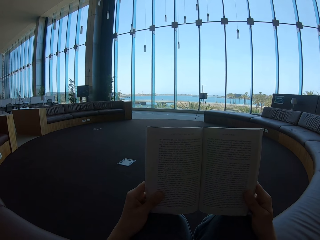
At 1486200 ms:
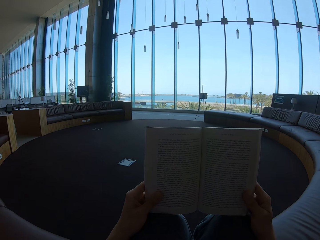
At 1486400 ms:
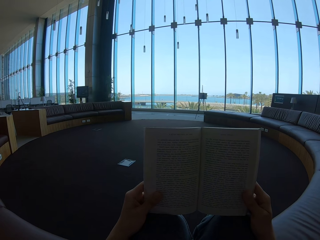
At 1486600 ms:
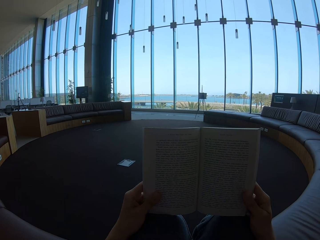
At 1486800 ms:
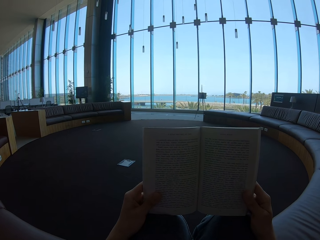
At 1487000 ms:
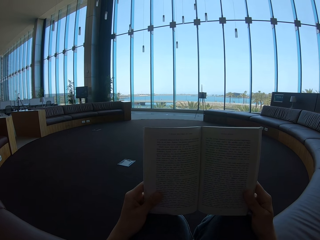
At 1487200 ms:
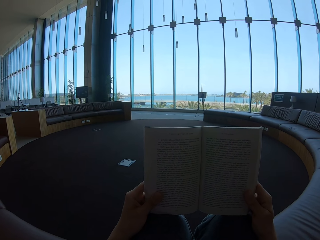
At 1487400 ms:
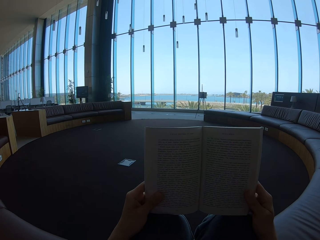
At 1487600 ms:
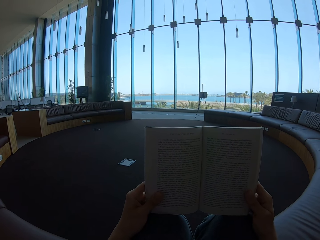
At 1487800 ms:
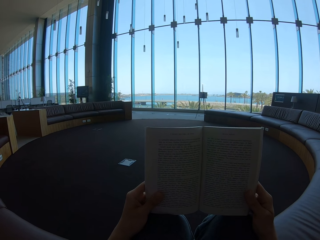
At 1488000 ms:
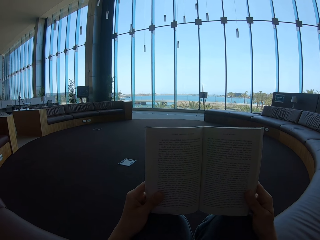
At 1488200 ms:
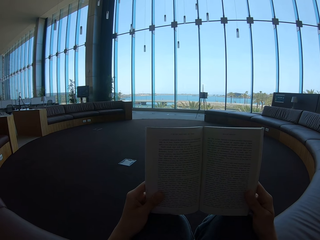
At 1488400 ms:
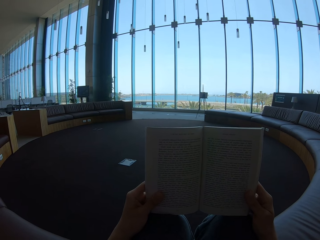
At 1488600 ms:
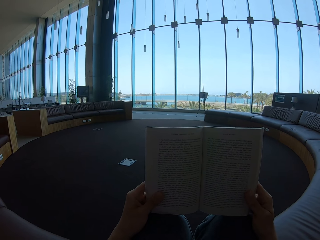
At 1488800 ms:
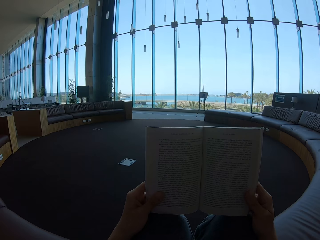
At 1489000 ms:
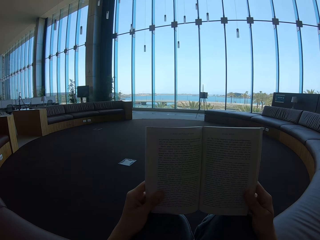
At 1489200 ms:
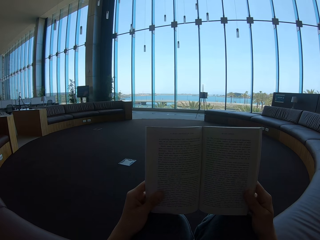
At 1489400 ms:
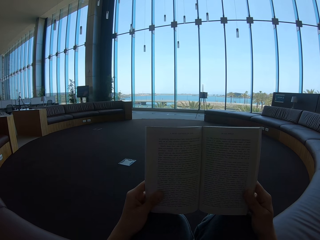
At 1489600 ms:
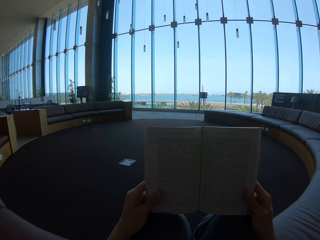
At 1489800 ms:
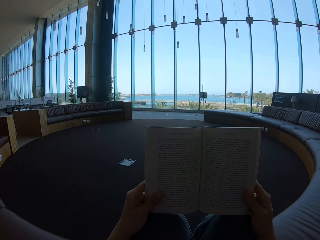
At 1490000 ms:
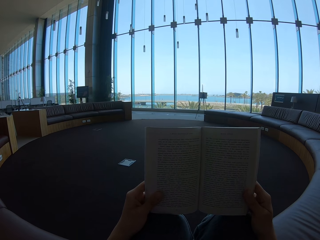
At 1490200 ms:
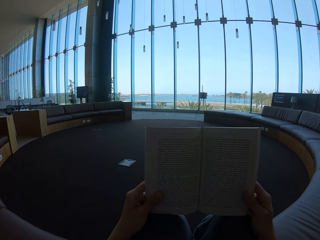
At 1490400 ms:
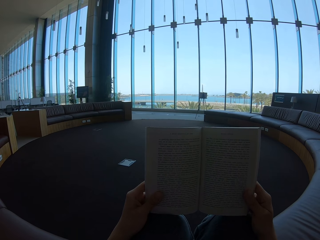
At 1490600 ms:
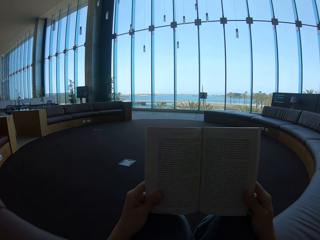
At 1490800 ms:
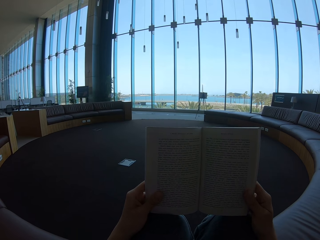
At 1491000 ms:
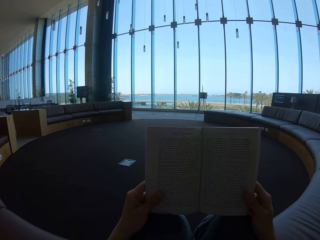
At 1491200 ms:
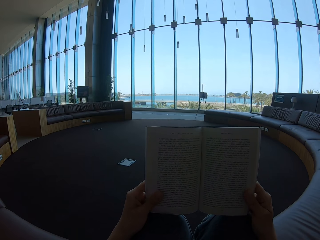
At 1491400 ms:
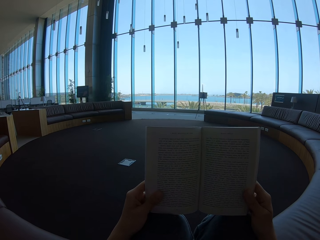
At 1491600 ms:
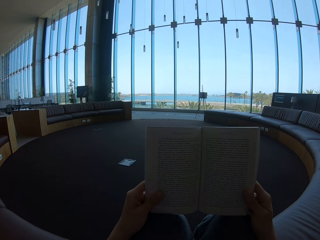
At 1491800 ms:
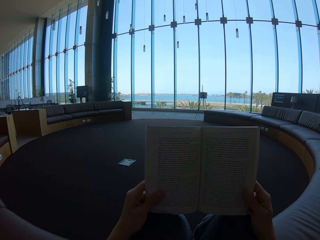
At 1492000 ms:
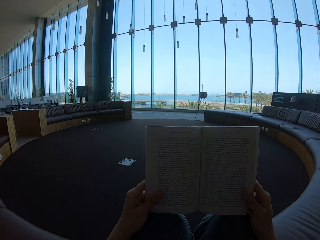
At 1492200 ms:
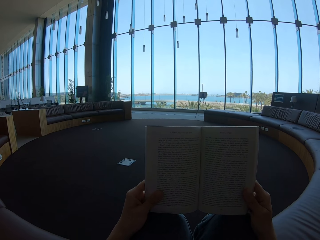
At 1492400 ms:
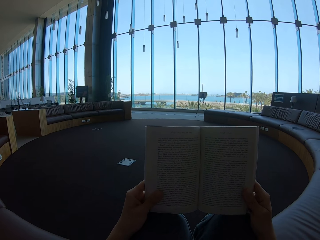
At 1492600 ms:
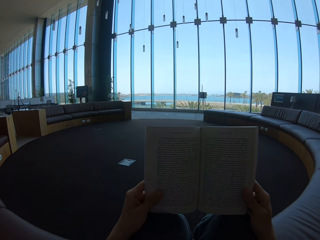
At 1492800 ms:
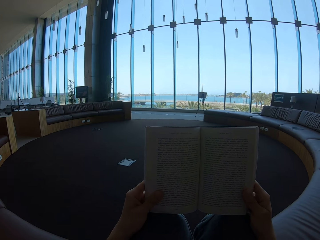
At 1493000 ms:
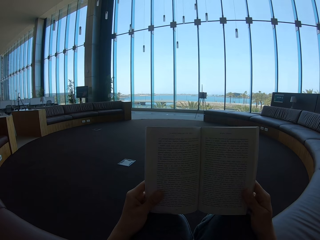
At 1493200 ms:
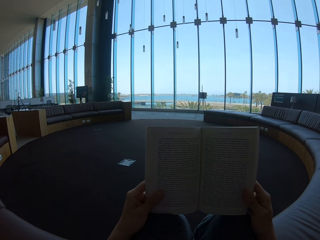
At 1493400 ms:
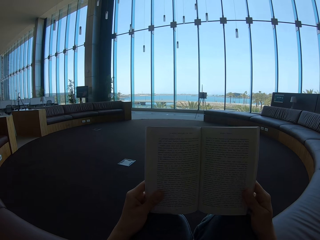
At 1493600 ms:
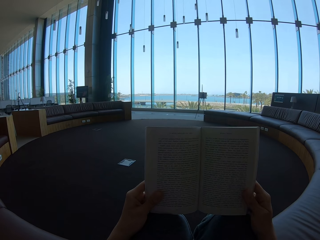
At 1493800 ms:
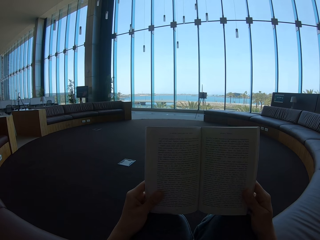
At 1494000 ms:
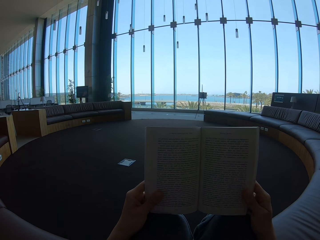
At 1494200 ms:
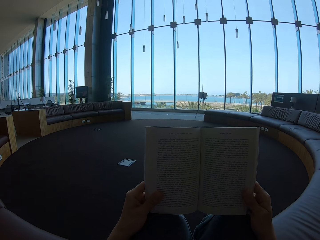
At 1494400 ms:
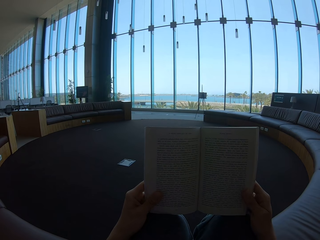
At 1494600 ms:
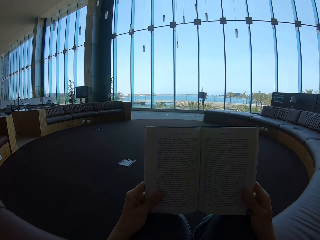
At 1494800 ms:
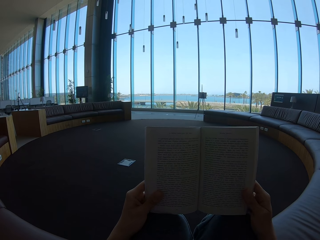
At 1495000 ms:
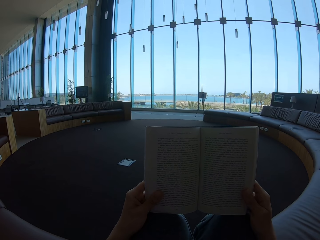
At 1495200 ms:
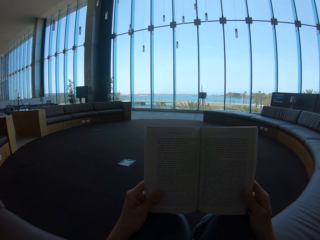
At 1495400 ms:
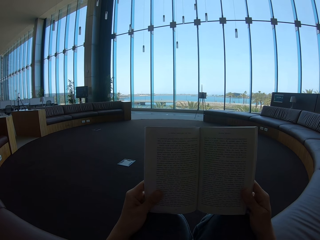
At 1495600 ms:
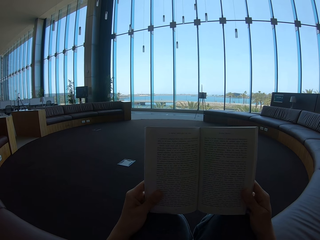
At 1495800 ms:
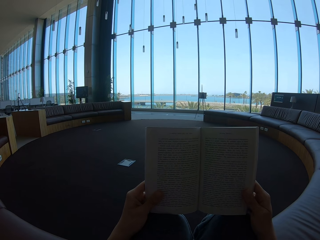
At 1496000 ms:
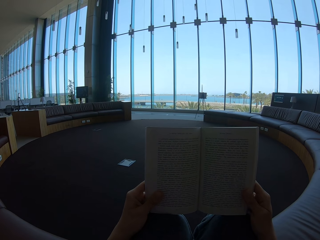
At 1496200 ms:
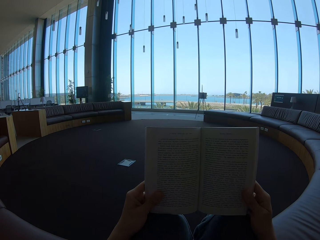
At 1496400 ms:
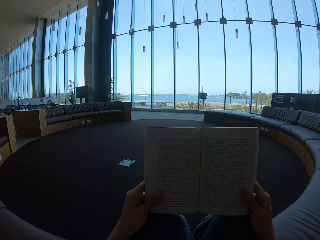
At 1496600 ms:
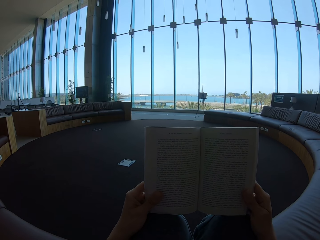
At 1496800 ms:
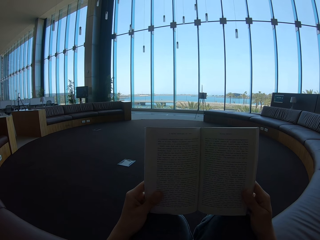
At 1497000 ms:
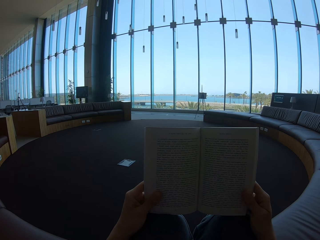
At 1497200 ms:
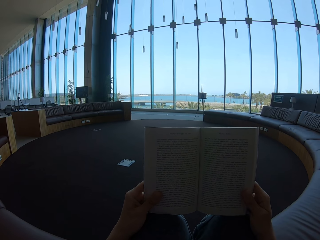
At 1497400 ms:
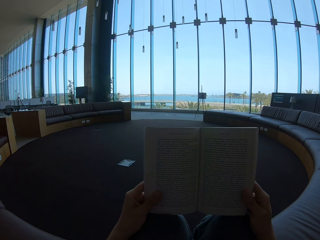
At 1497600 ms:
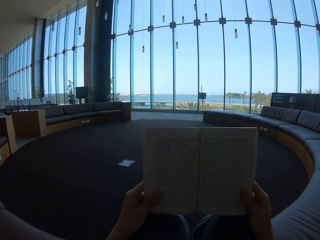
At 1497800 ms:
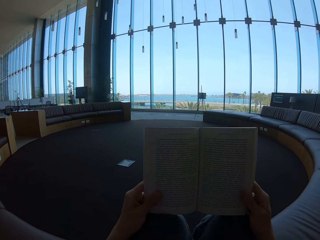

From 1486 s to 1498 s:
The camera wearer looks at the story book.

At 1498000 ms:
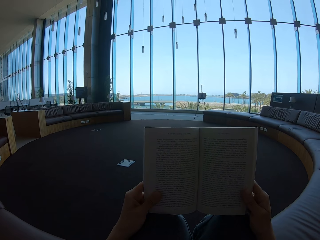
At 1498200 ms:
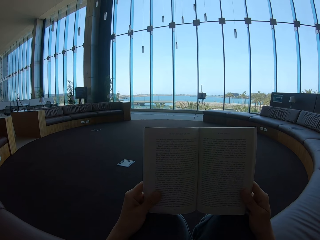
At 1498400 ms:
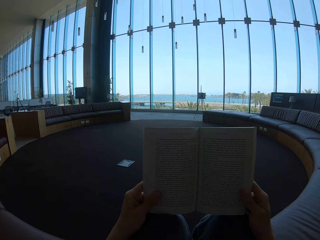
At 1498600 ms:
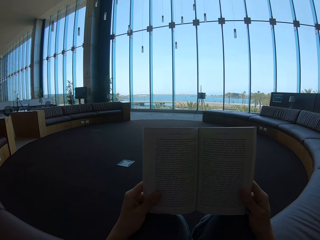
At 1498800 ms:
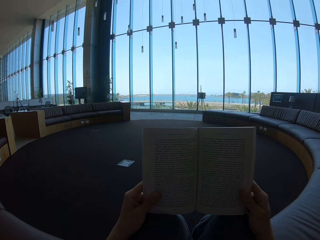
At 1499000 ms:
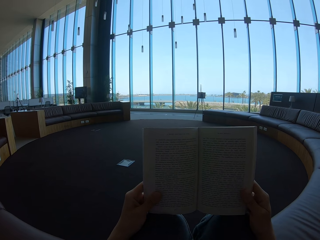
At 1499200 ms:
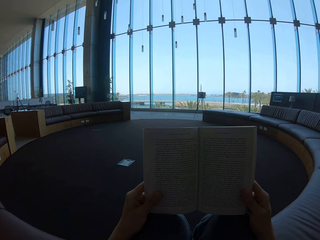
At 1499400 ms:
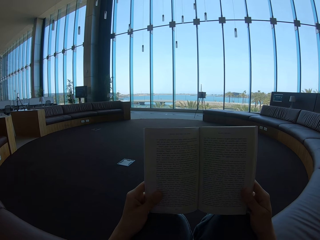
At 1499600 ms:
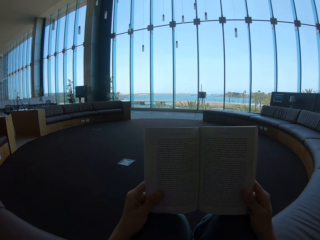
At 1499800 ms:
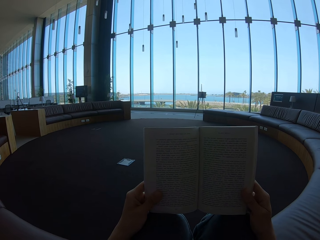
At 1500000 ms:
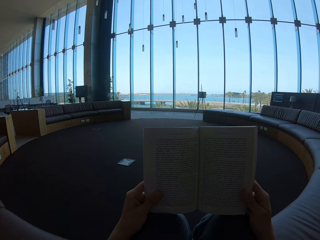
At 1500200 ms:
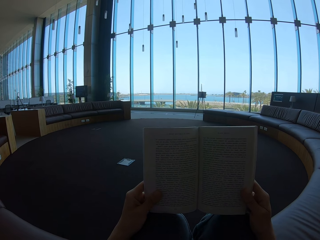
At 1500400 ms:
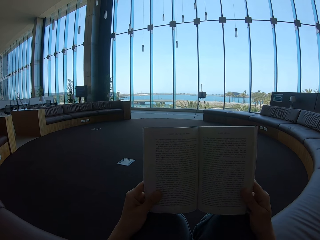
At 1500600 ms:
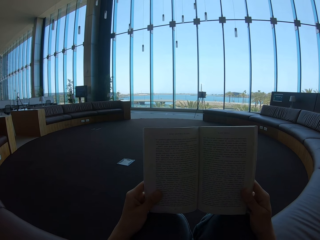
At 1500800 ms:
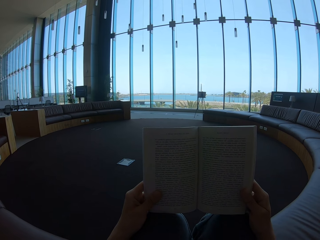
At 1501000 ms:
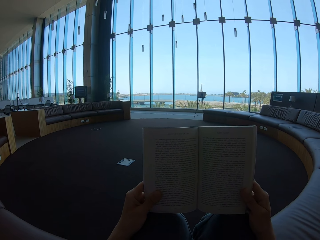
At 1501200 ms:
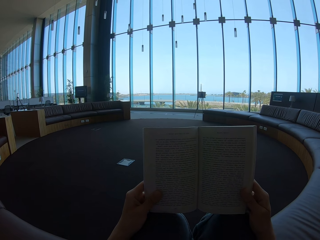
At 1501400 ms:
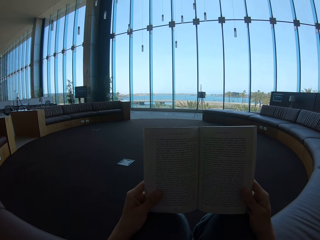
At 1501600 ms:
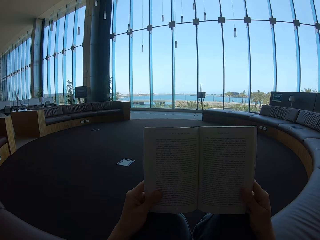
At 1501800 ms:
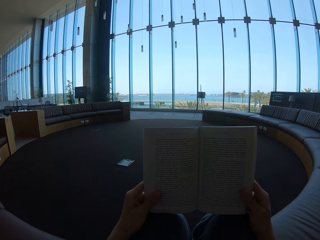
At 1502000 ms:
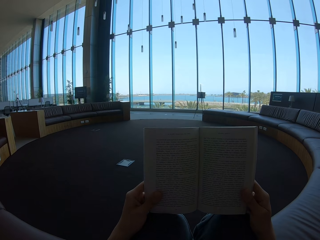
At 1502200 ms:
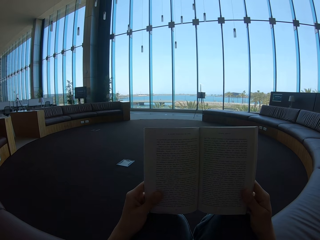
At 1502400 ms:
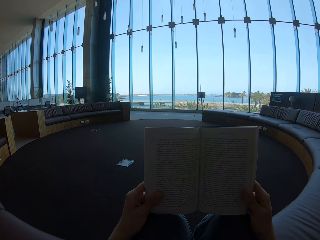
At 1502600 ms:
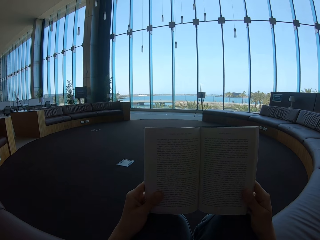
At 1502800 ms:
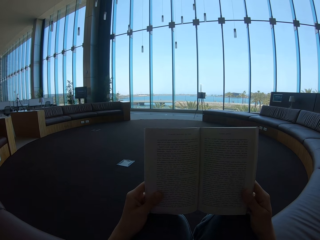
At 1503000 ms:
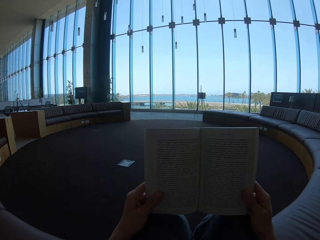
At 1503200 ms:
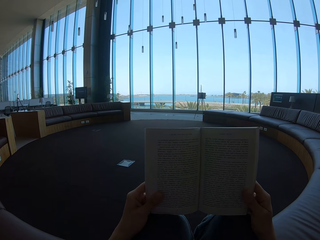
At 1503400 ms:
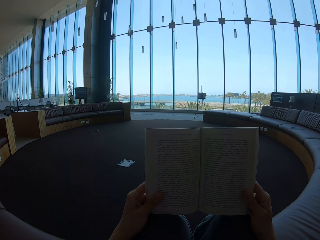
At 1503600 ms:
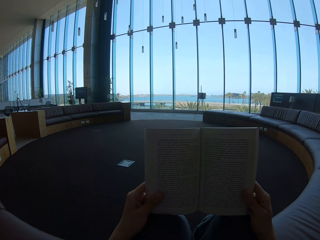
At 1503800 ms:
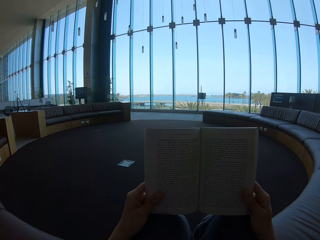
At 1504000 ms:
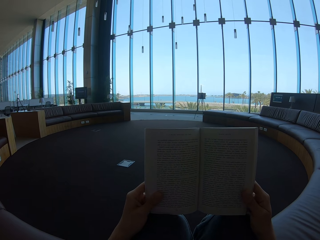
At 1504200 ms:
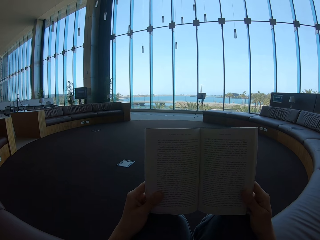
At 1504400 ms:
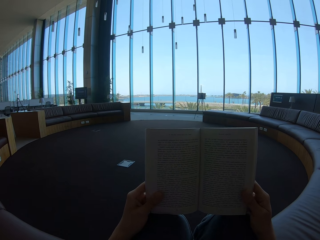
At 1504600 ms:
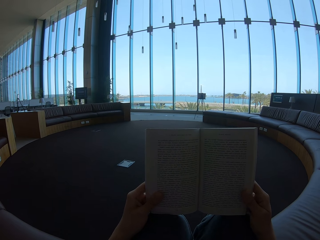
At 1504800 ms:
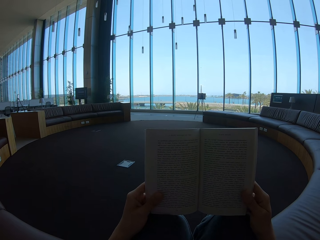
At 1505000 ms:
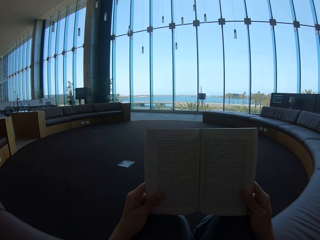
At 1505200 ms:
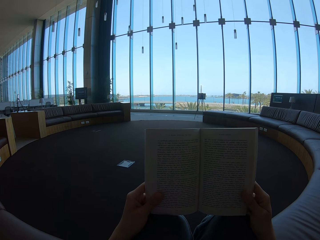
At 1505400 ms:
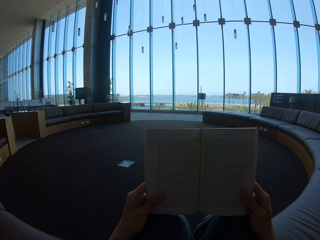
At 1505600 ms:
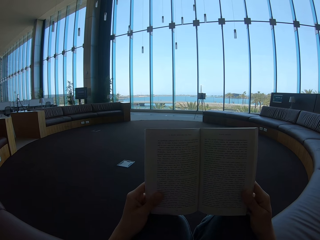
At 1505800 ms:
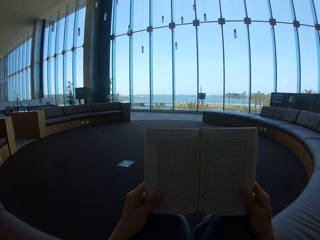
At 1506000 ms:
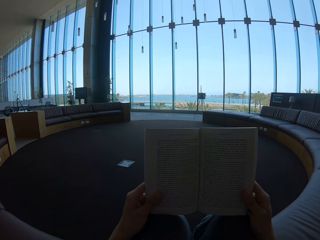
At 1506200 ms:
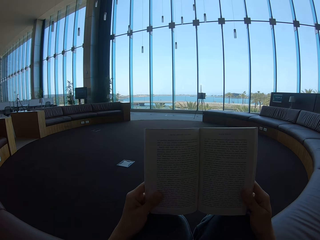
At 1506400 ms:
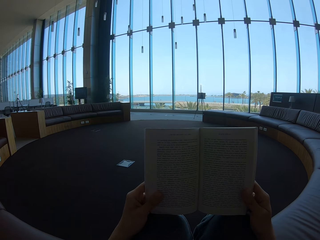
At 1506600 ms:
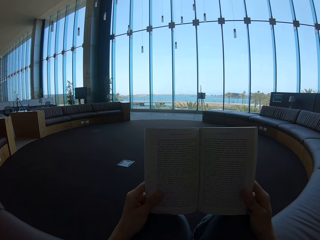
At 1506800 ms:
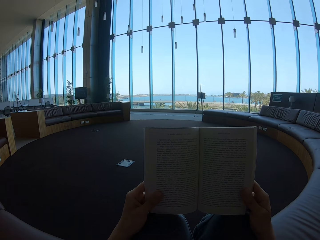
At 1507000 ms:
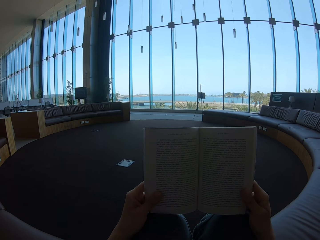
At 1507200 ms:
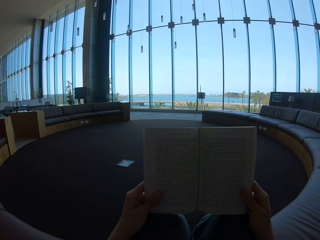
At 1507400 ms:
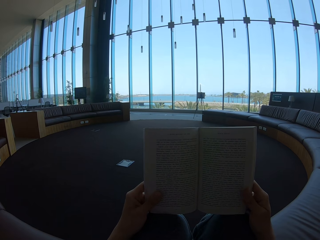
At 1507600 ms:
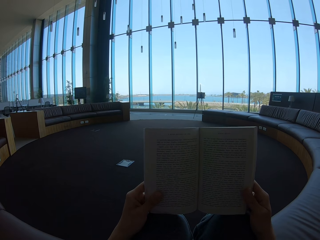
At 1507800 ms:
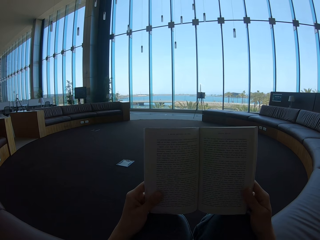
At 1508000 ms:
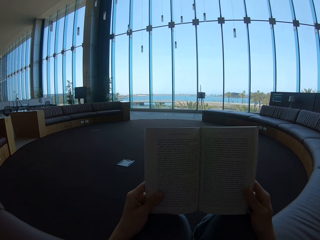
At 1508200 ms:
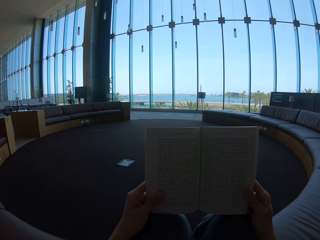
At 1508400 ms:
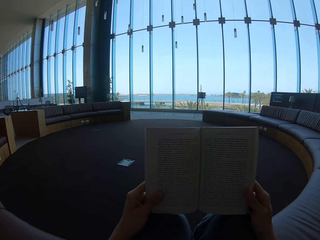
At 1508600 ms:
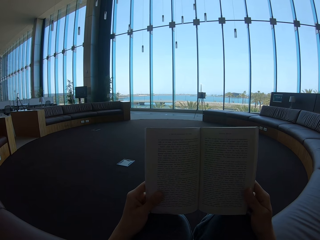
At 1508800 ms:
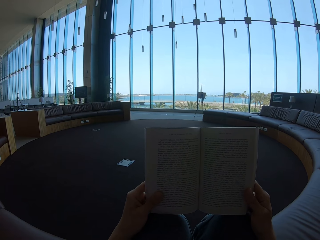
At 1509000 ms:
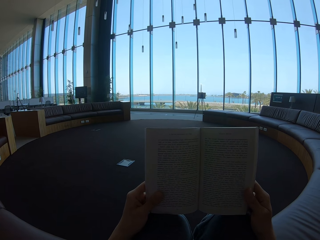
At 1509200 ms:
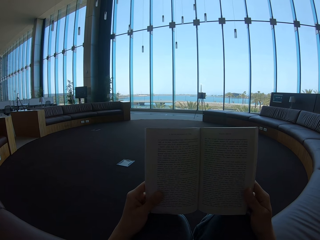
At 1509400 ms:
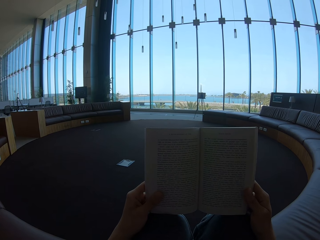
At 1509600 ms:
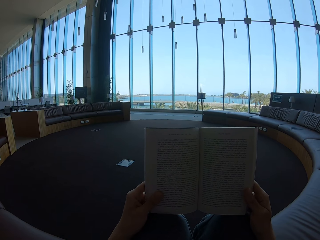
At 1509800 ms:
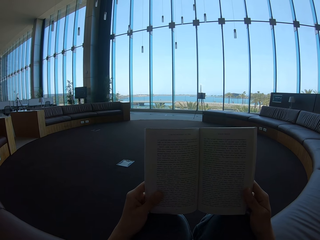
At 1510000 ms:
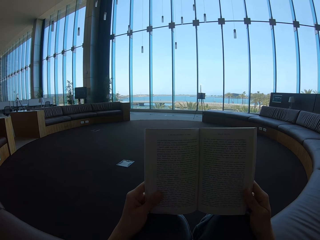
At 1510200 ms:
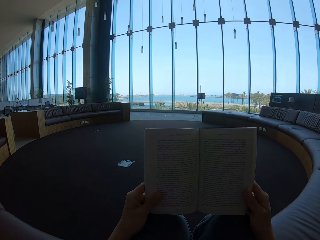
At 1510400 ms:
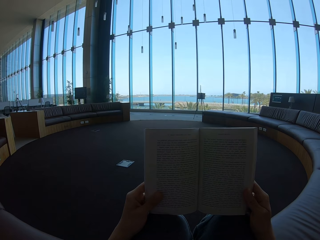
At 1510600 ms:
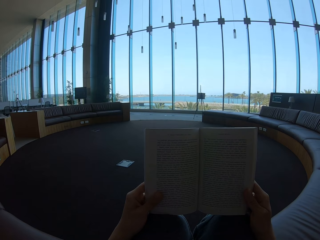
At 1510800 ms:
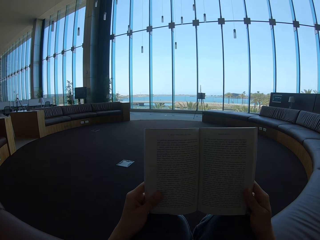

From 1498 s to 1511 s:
The camera wearer holds the story book with both hands.
